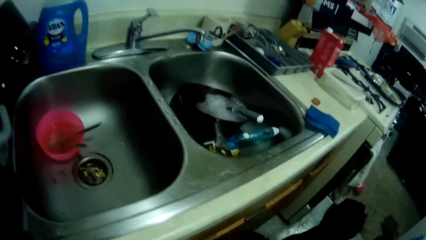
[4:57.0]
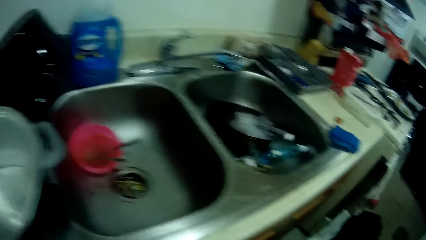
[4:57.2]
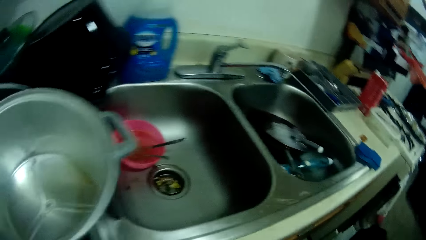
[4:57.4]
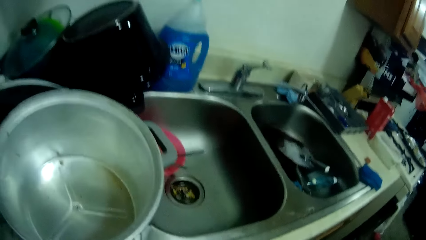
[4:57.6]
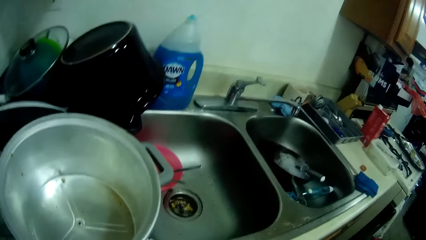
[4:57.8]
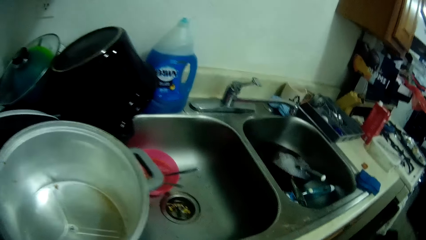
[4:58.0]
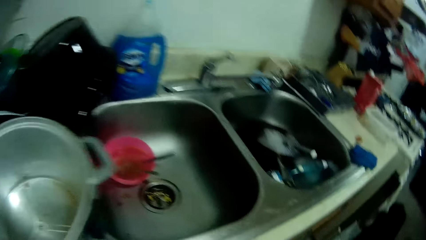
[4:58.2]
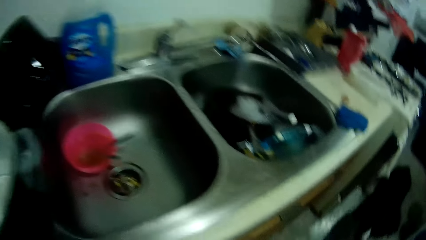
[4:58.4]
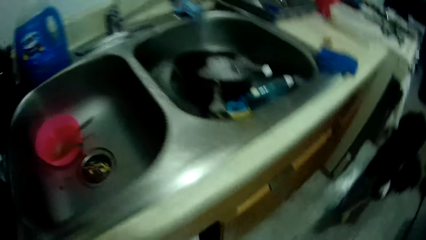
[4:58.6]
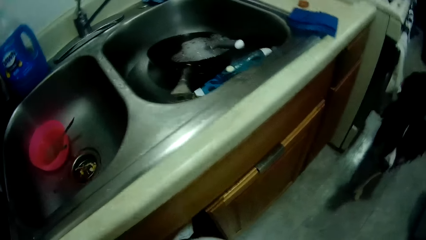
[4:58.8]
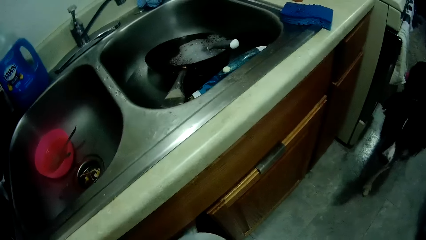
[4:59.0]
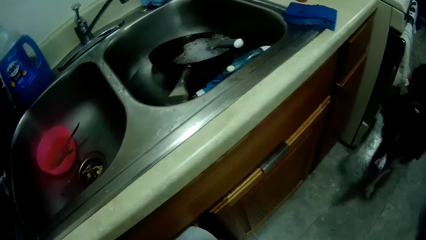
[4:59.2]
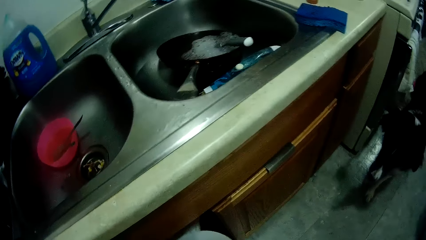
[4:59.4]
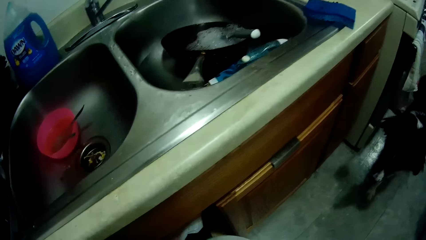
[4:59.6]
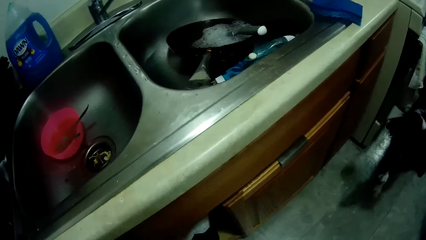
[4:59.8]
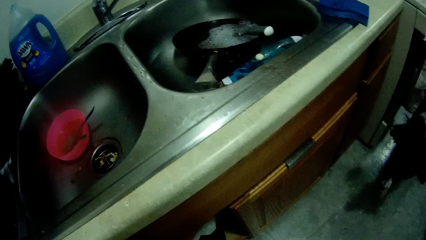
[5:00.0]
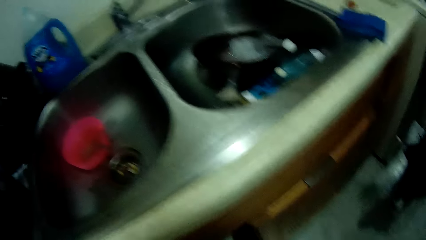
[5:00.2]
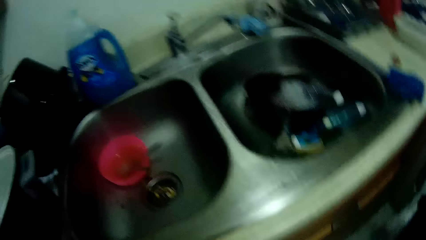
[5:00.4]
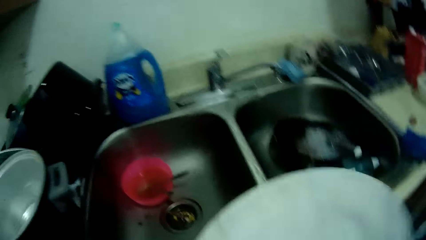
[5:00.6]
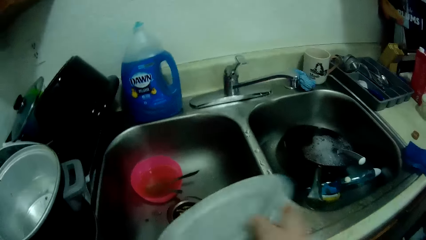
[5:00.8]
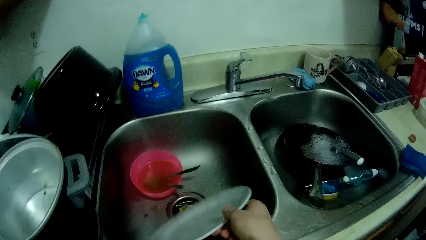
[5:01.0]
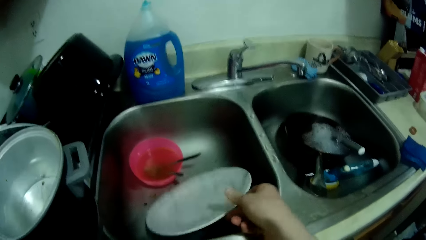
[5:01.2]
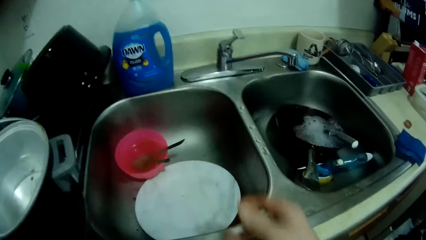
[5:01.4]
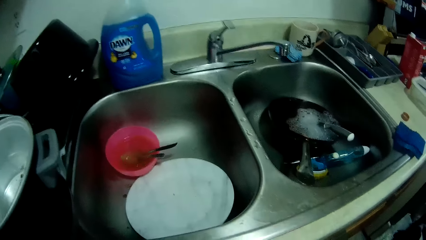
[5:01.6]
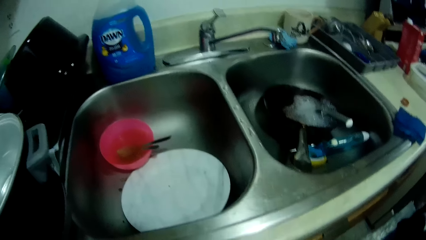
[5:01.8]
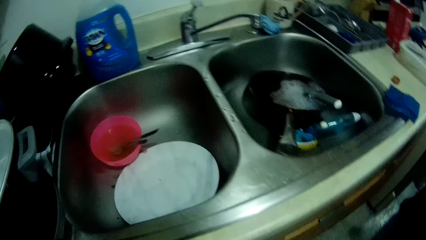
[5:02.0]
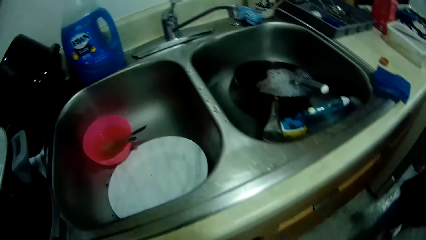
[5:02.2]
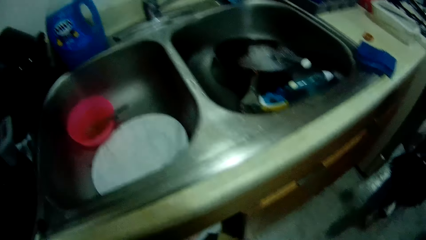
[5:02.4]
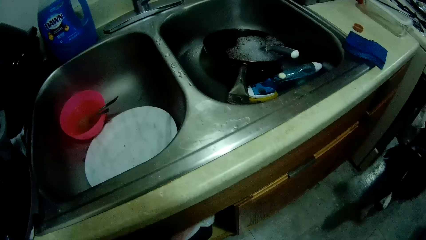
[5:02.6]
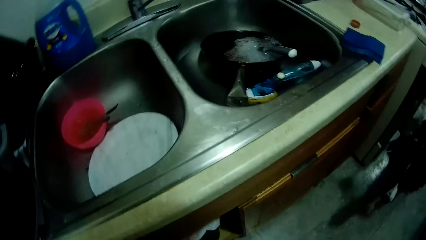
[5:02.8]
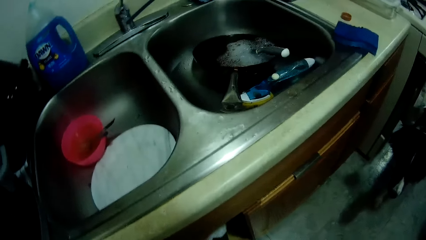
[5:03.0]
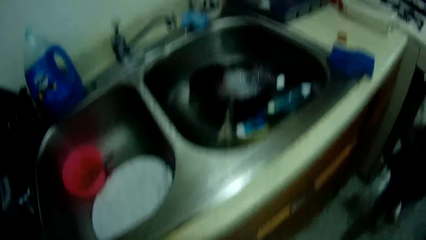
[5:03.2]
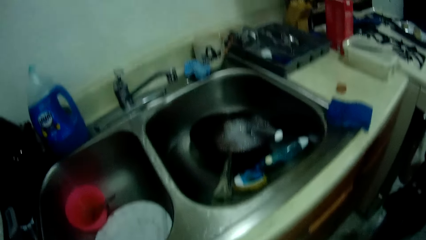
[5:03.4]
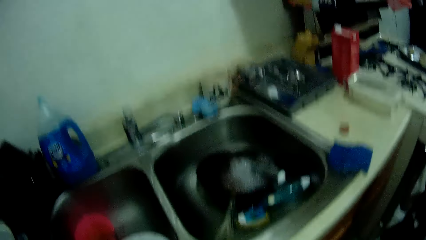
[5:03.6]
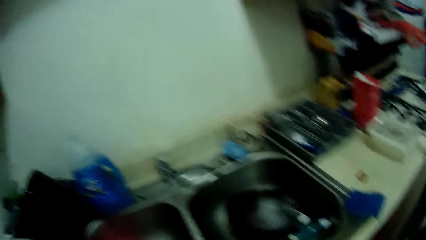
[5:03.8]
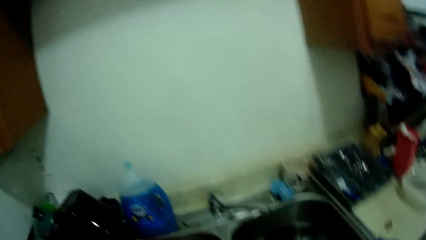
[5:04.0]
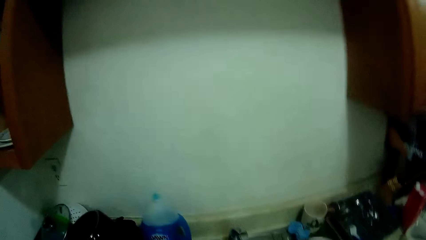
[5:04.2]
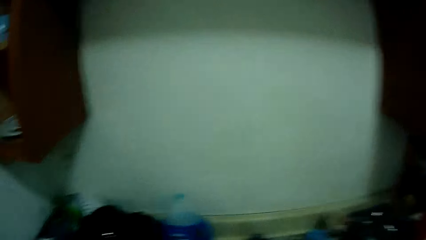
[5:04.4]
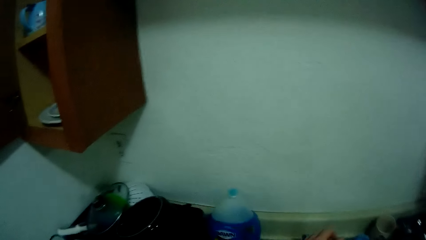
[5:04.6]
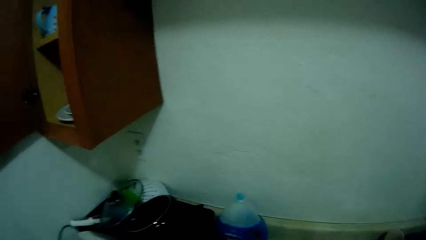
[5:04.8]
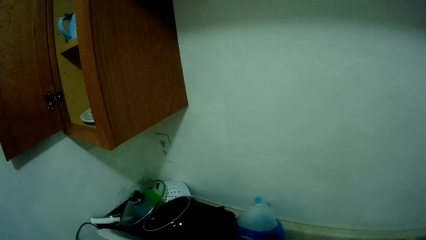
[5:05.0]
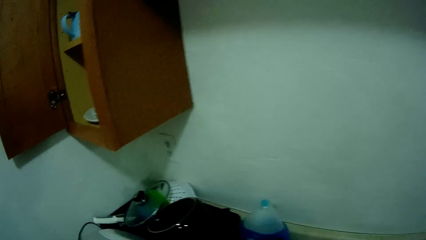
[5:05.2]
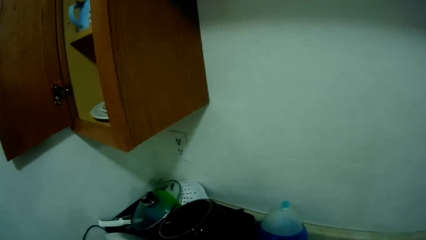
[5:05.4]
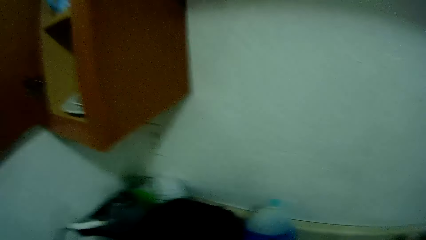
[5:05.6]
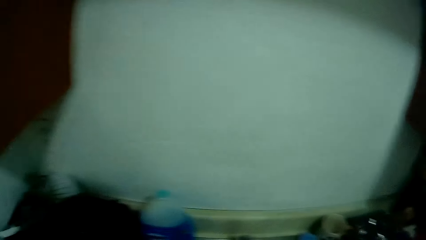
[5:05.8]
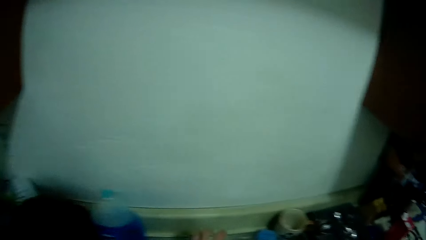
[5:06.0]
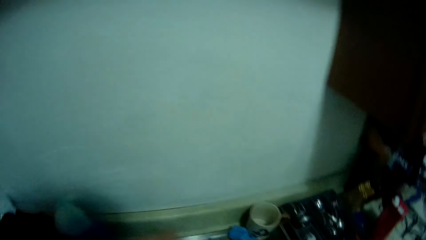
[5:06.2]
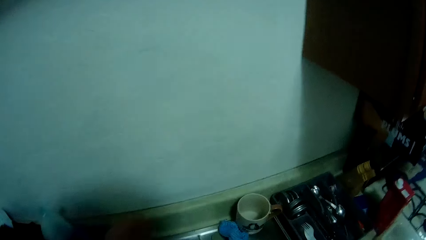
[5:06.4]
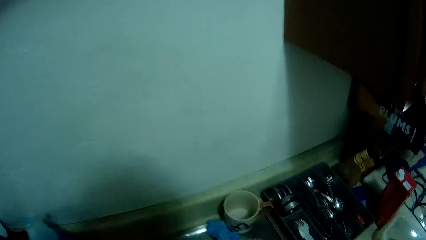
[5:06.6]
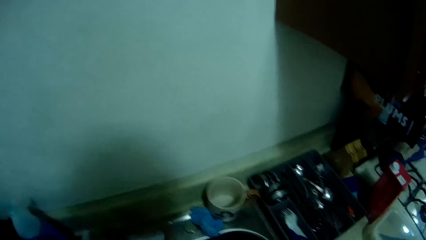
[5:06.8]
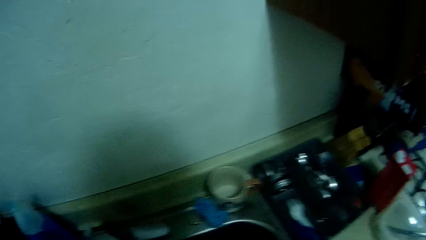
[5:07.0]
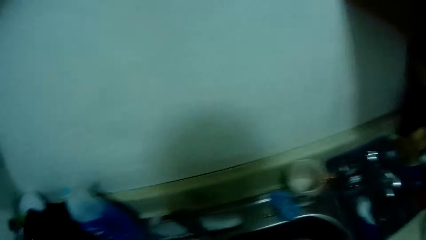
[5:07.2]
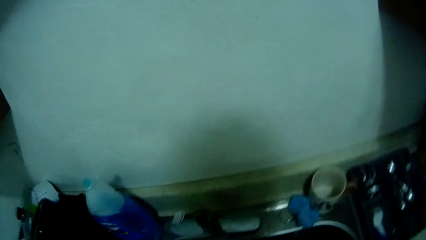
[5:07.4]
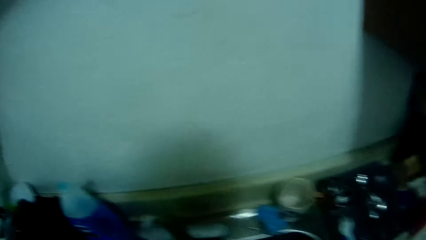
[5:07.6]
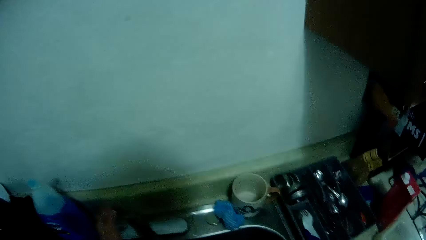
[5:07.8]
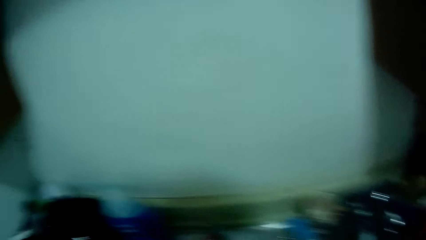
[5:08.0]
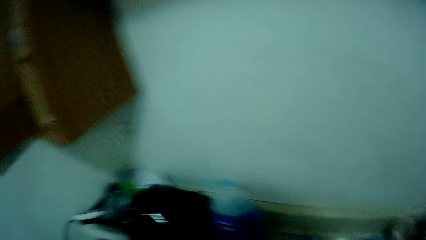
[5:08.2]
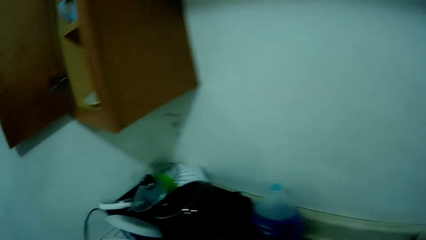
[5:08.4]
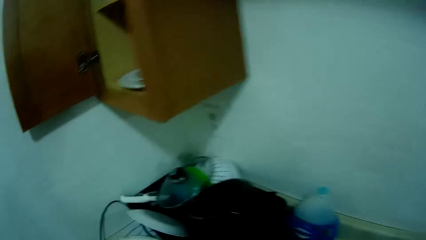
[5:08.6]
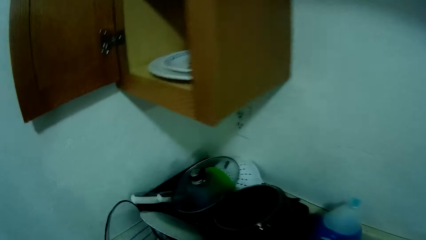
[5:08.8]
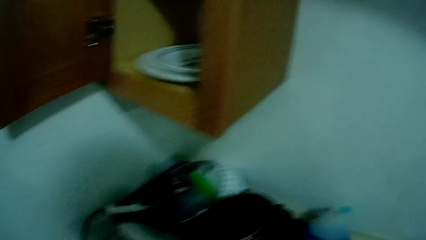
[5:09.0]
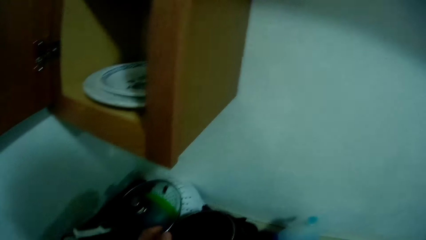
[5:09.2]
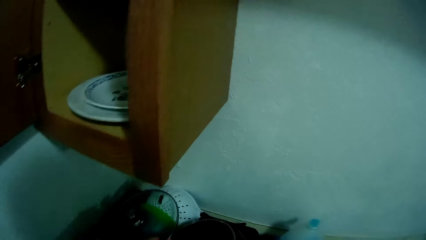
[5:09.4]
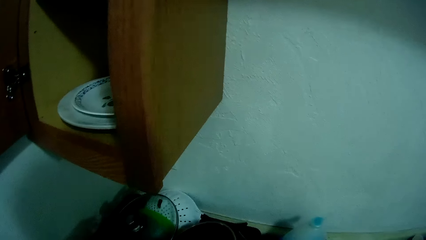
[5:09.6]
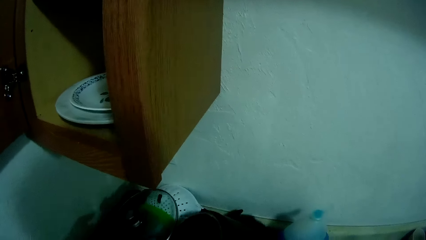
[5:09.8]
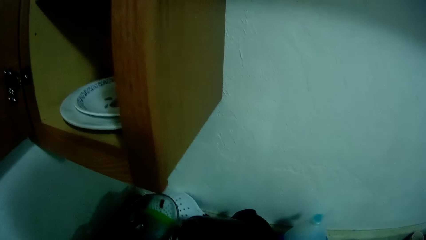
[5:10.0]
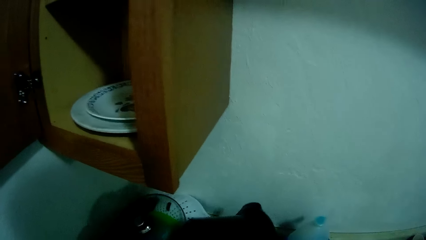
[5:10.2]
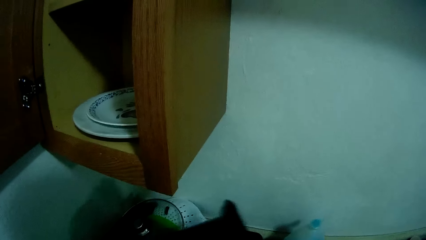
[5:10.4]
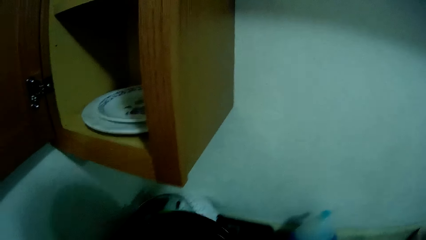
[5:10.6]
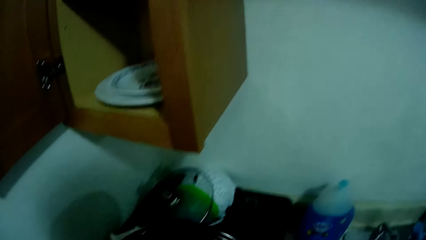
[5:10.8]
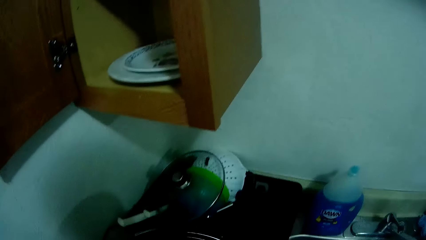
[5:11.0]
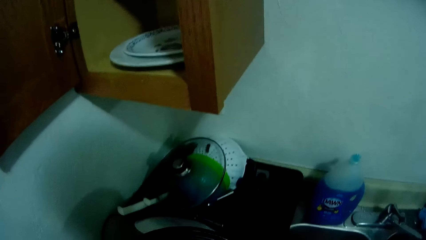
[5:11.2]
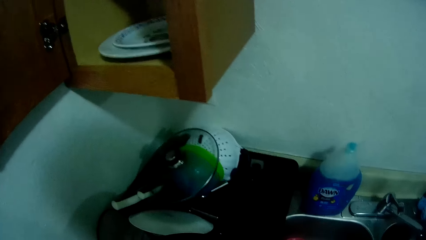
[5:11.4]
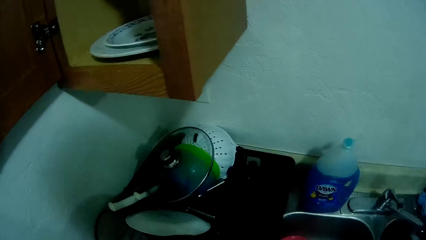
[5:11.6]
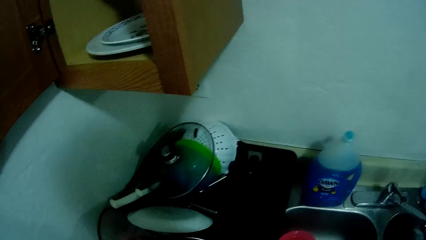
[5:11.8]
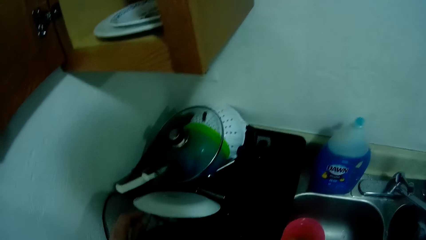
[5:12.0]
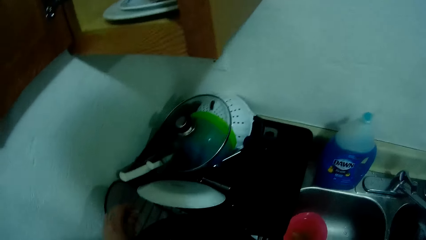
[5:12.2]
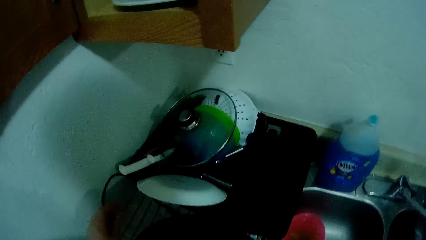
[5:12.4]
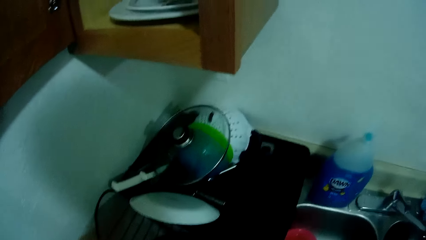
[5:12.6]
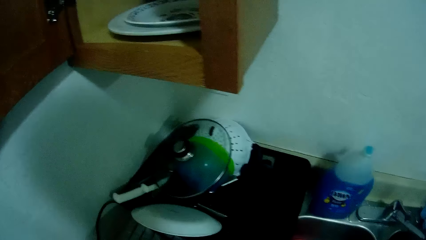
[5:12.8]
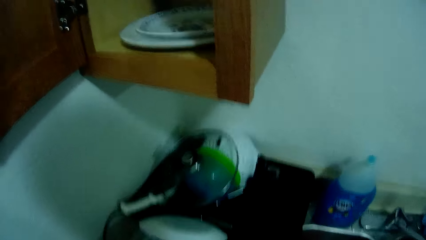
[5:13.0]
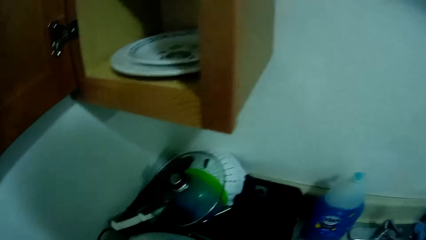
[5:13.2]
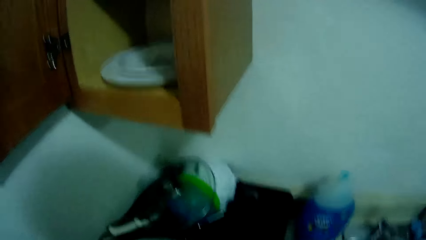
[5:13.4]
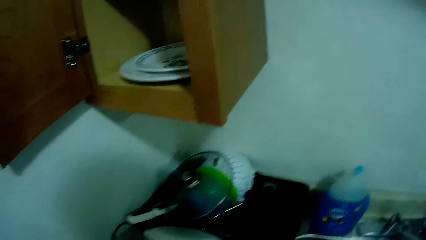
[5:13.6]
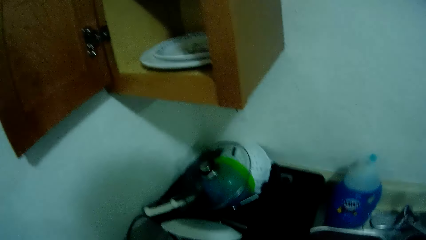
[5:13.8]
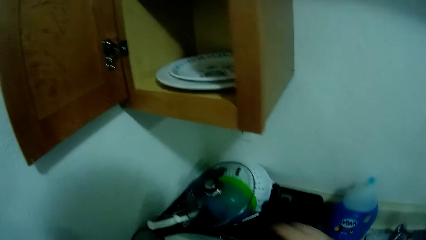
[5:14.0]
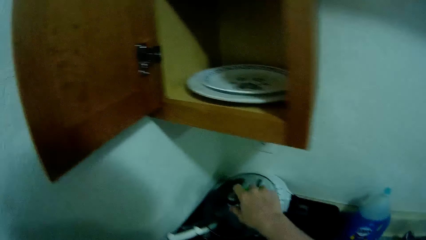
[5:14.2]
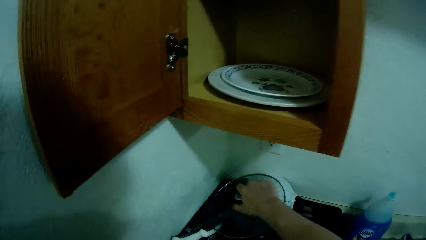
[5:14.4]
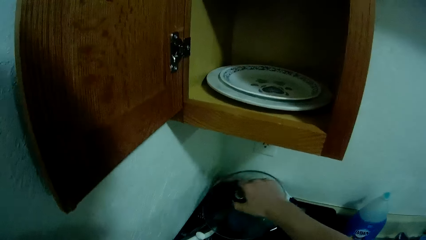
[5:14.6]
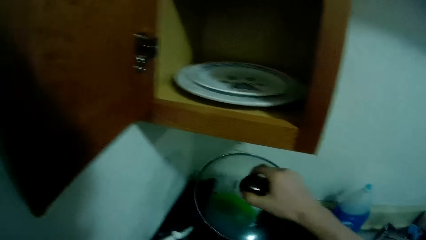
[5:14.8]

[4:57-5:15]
The camera wearer picks up a plate from a cabinet with her right hand. She drops the plate in a sink. She looks around a kitchen. She moves around the kitchen.
